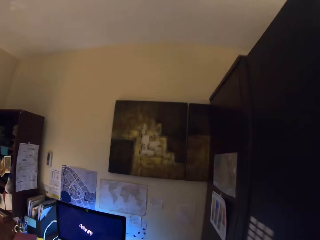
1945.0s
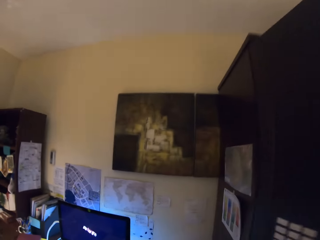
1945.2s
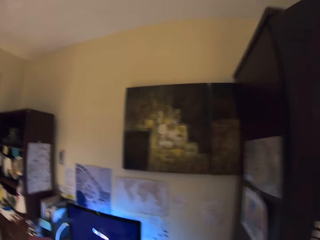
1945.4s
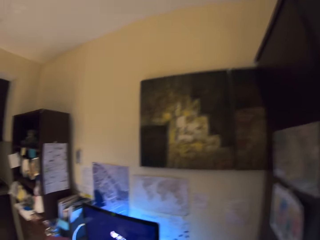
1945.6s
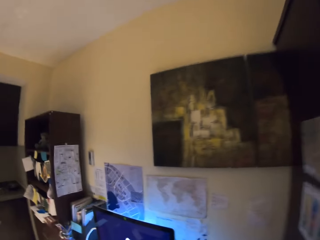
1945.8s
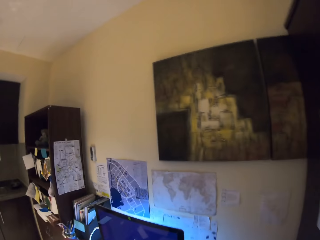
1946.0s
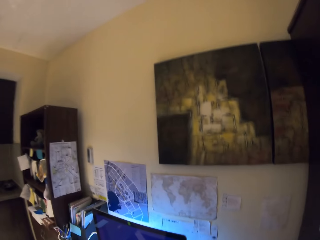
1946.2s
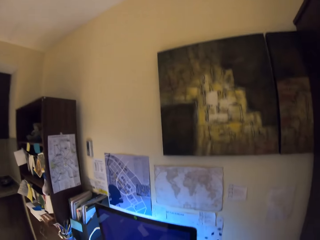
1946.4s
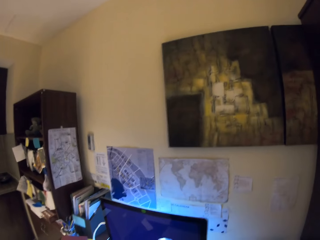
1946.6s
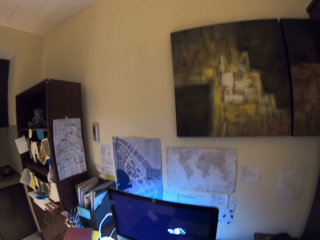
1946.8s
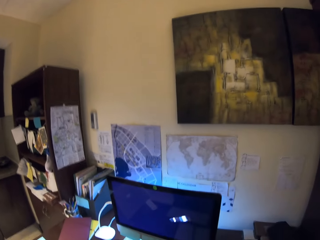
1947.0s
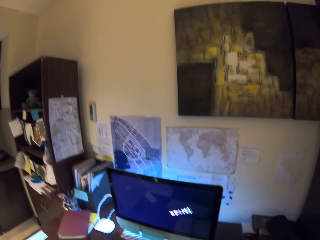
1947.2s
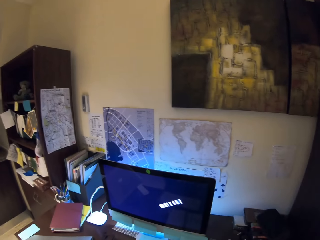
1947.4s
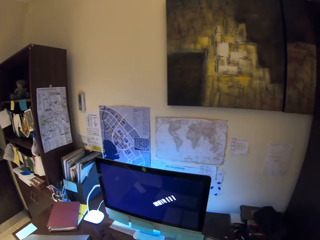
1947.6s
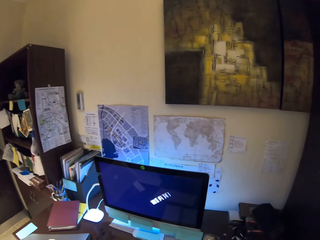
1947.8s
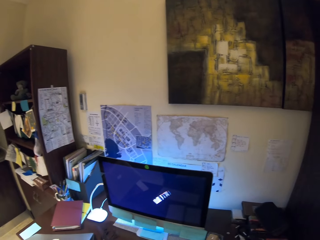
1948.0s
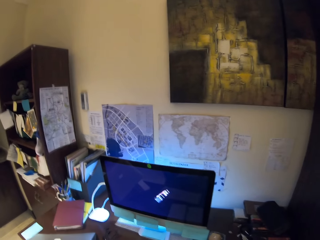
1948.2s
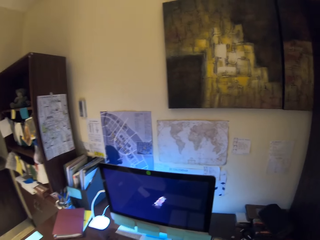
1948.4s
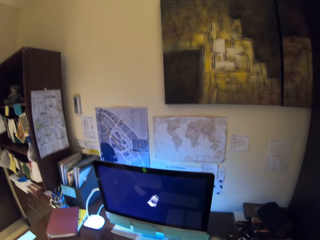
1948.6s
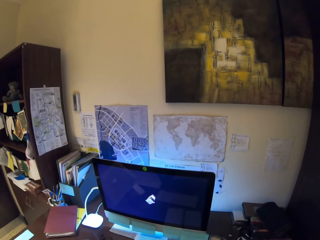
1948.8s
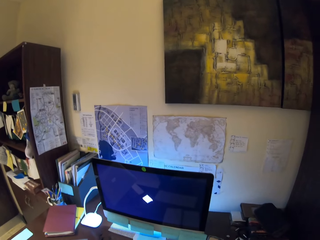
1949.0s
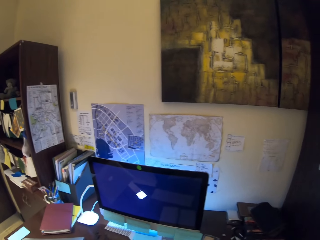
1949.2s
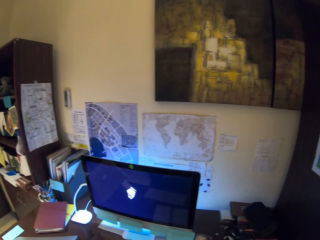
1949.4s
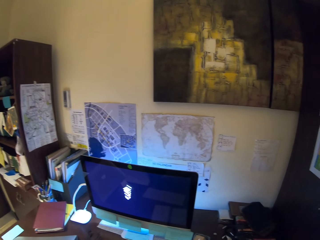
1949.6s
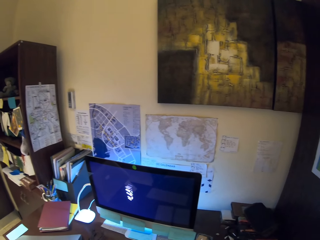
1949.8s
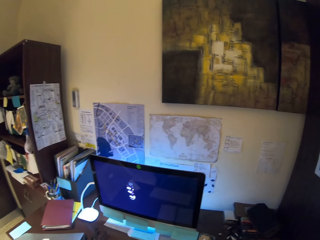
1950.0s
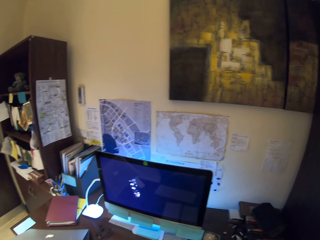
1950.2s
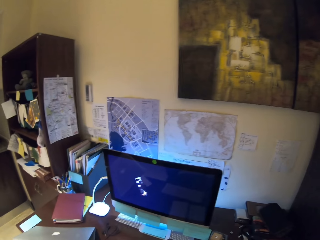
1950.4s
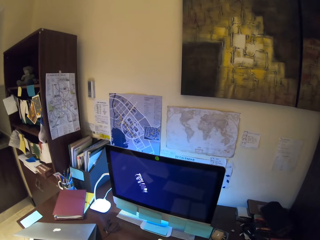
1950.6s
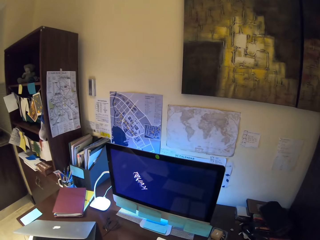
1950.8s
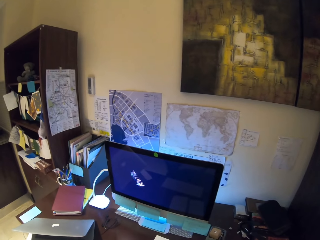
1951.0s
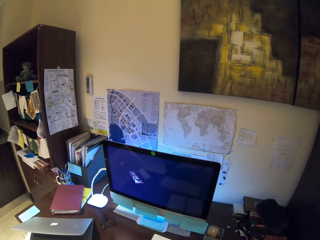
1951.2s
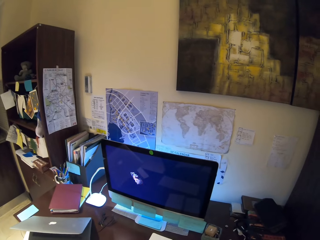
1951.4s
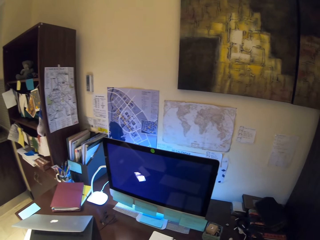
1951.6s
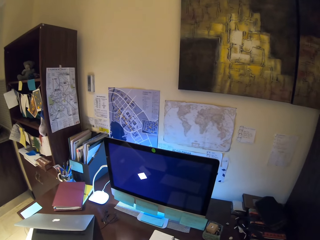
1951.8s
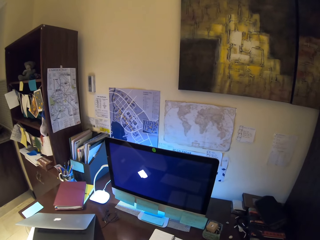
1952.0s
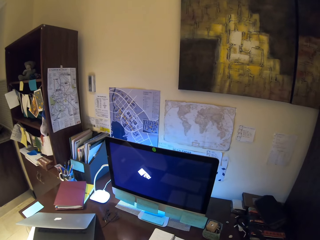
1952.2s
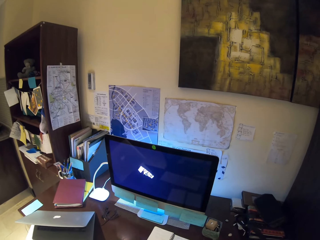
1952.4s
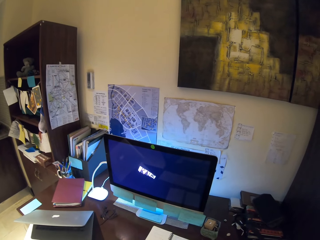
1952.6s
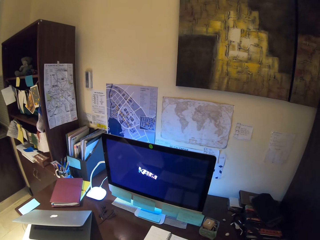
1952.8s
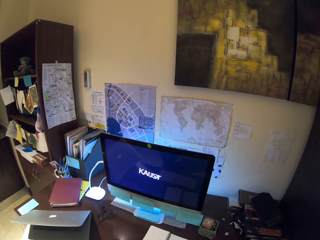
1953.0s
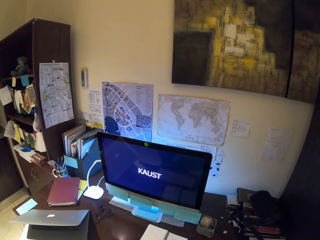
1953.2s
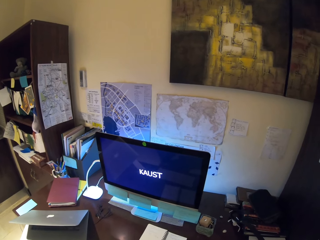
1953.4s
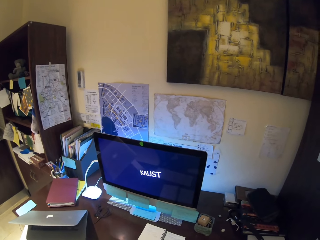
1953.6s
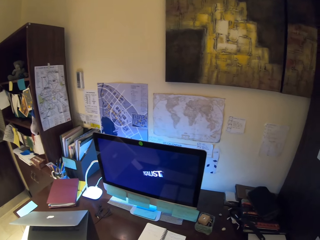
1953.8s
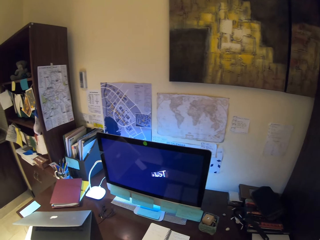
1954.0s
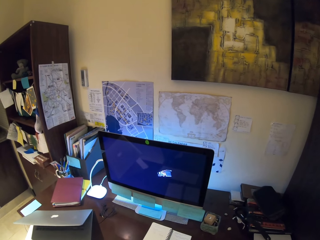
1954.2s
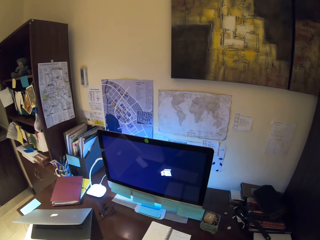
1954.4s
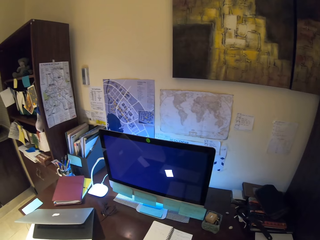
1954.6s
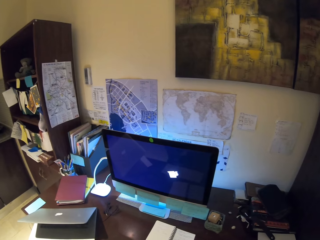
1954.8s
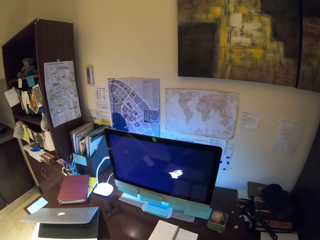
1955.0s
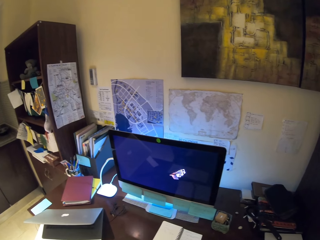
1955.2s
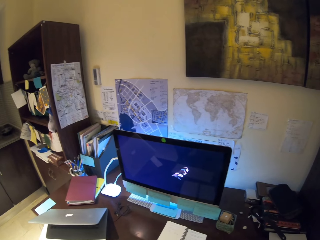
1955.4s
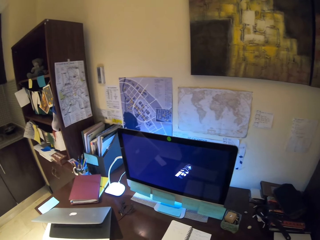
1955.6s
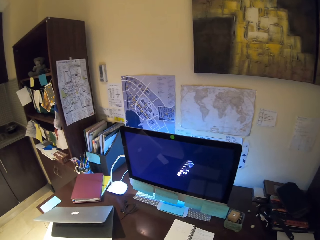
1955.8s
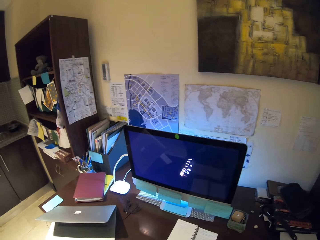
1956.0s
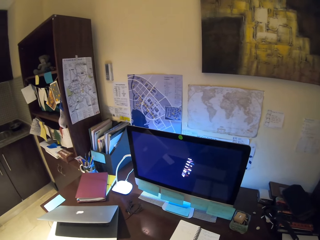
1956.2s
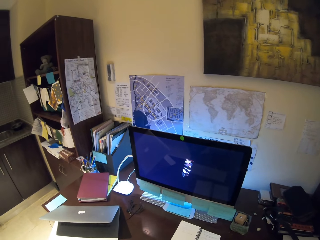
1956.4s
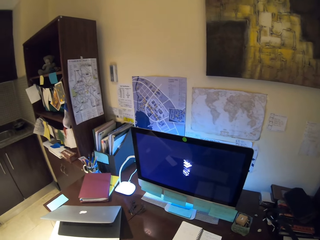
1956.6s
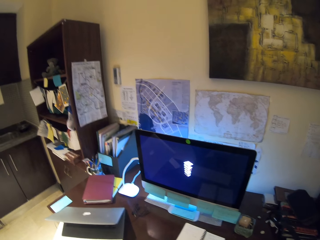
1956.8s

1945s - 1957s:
The camera wearer stares at the desktop. They stand.

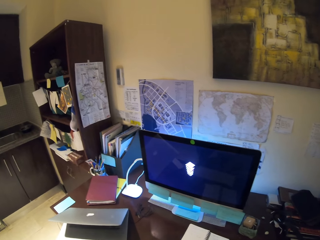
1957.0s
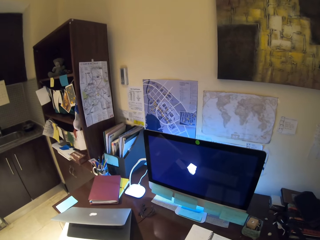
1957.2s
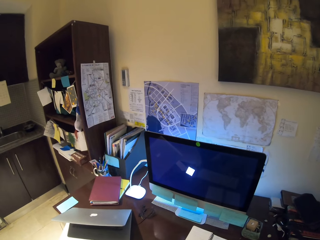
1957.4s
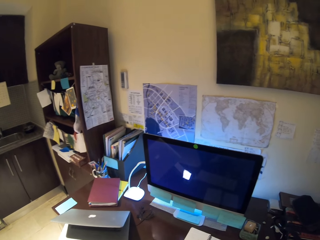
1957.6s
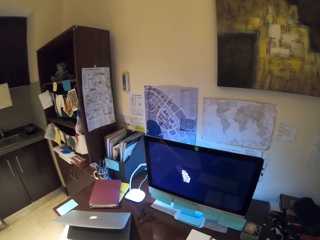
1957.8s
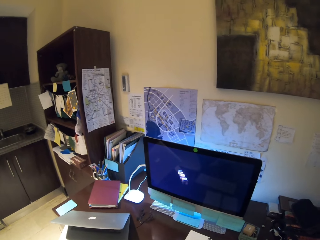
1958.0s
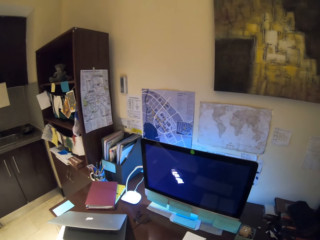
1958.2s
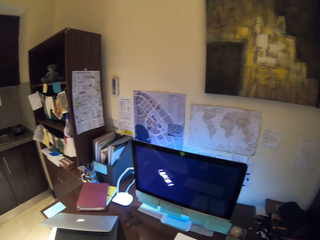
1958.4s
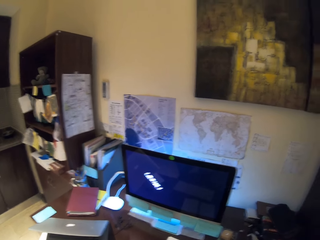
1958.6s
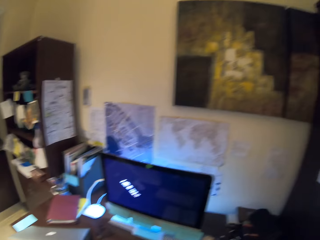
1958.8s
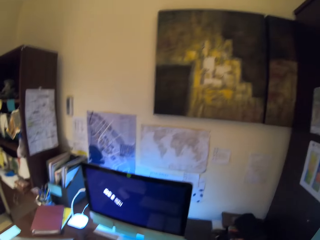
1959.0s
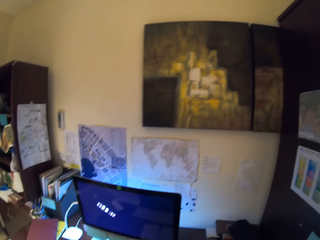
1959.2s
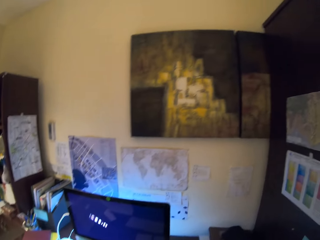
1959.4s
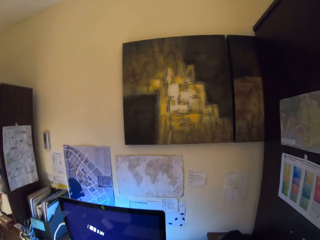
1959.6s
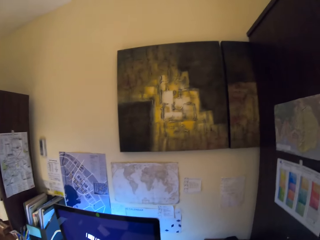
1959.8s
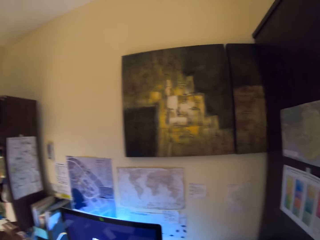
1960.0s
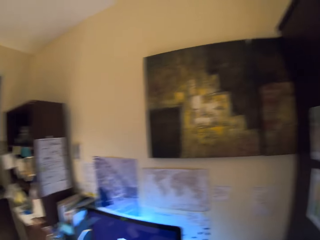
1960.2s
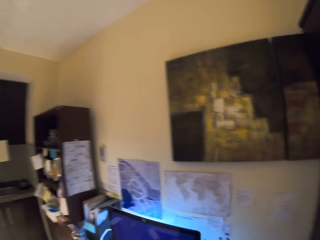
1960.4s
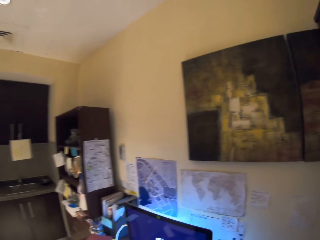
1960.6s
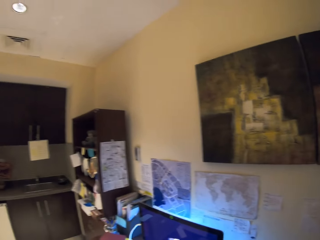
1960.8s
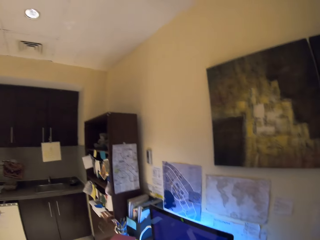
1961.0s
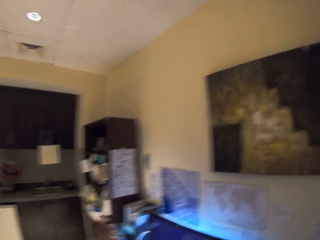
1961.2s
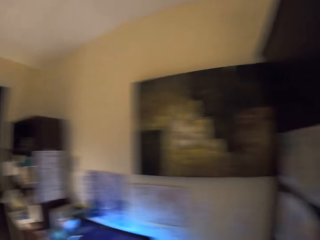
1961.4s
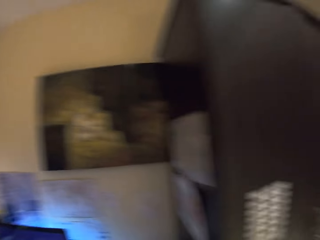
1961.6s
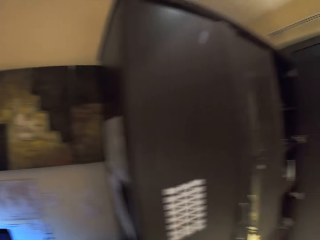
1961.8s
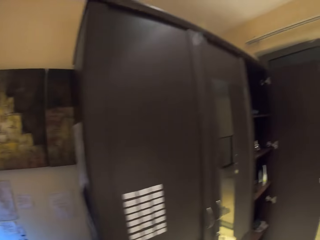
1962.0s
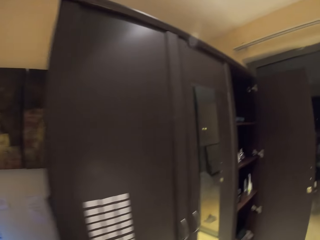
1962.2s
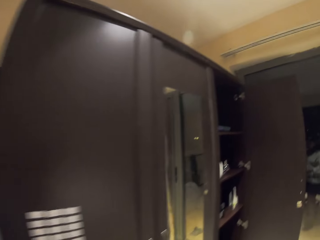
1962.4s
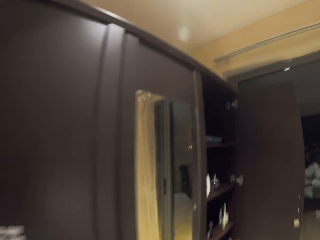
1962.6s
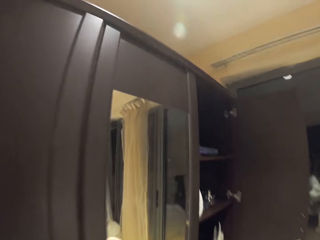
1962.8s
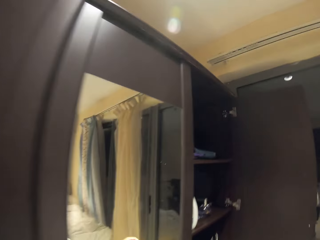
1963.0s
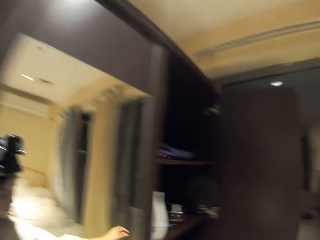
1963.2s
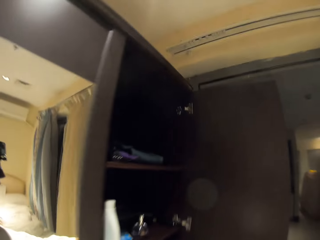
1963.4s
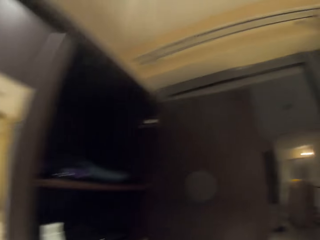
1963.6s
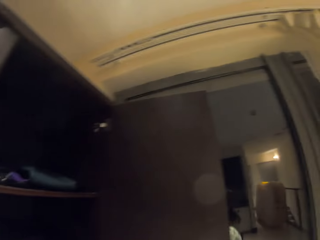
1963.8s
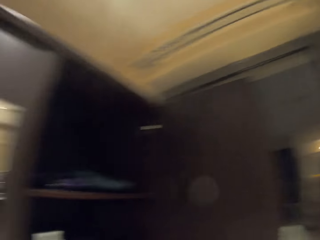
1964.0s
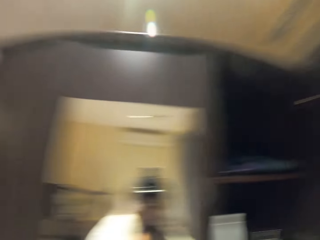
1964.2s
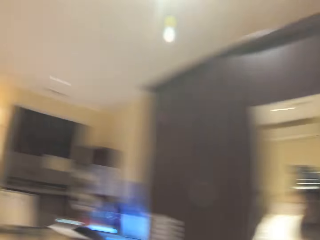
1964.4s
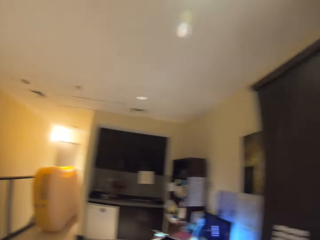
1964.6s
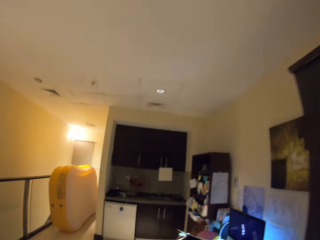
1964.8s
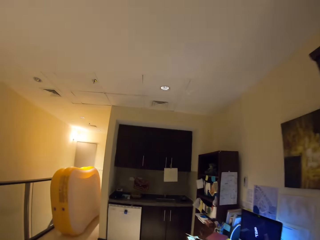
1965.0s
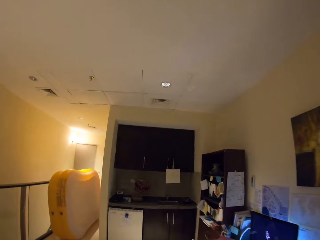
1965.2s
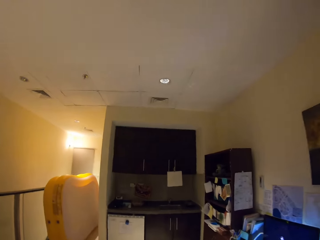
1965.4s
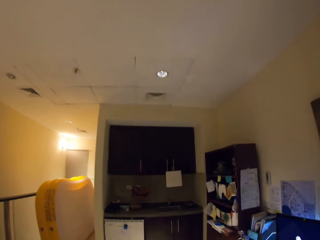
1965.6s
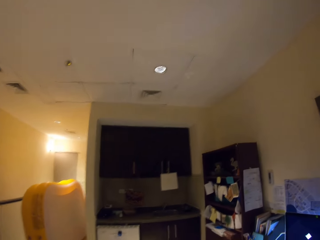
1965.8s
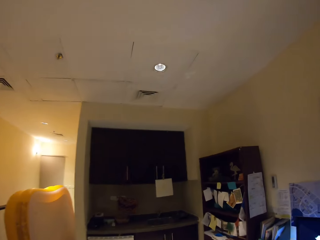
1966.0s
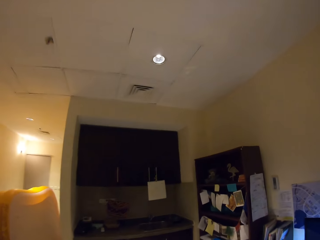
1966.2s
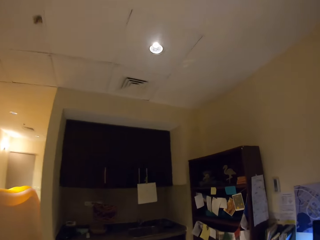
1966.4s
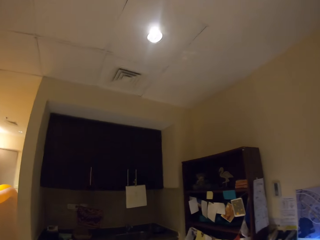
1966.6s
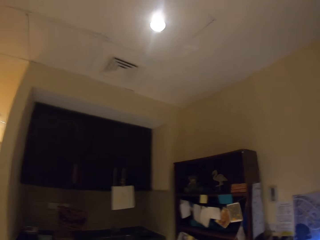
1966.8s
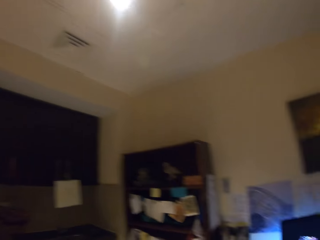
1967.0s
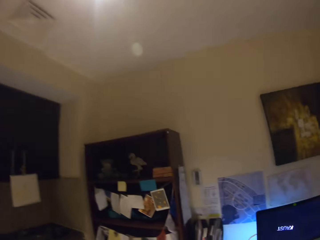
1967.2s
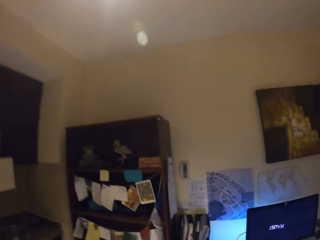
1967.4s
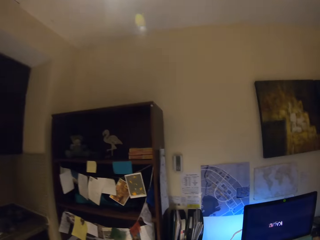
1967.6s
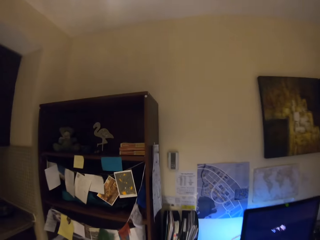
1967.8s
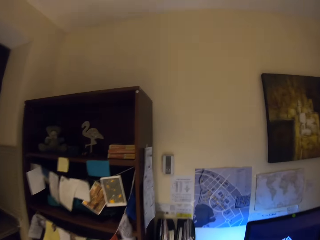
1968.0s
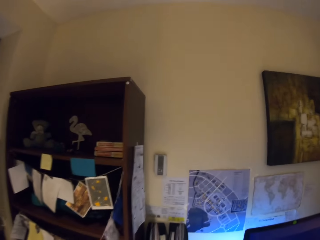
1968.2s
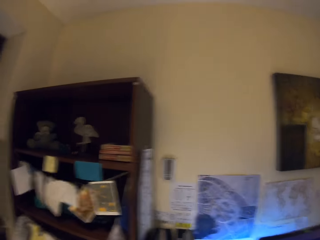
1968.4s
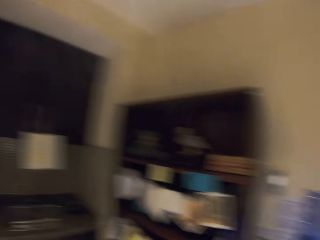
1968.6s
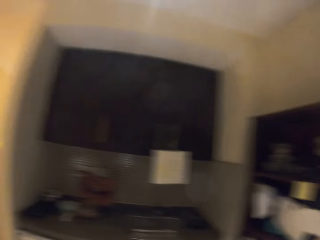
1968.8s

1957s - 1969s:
The camera wearer looks around a room. They walk.
